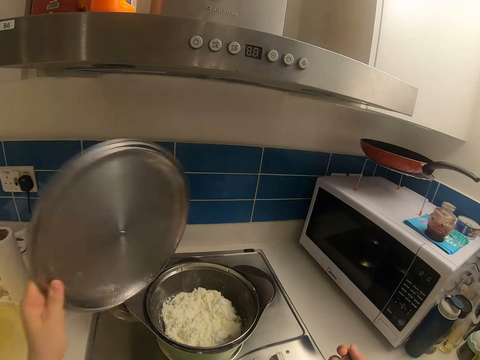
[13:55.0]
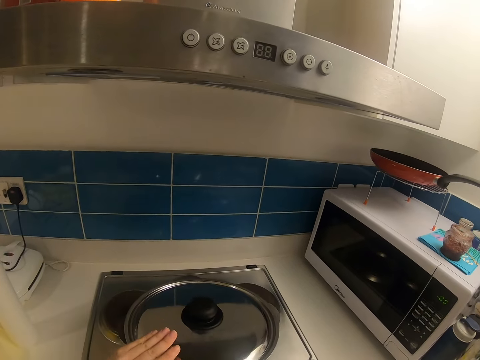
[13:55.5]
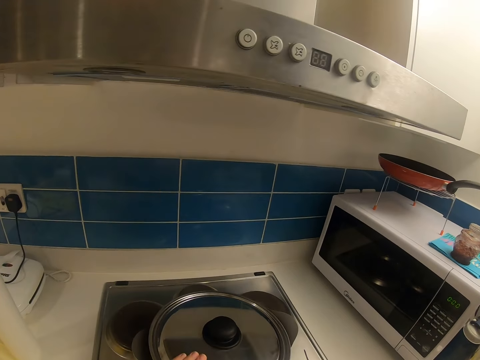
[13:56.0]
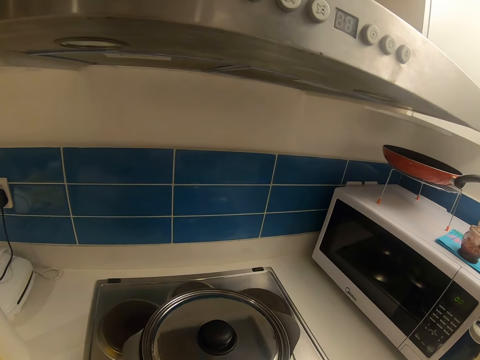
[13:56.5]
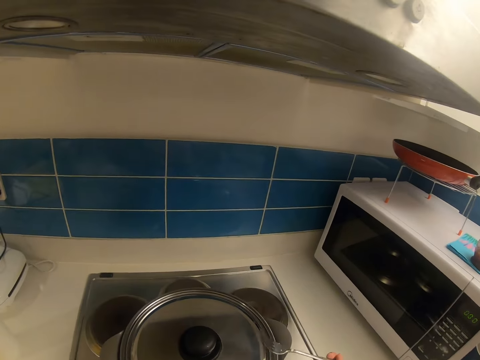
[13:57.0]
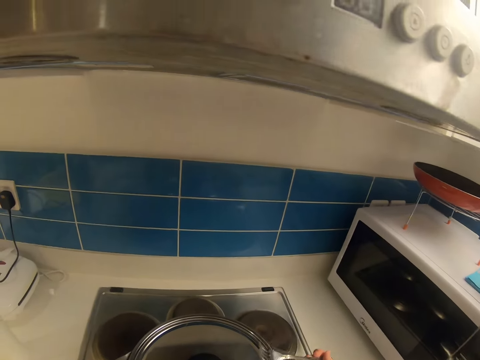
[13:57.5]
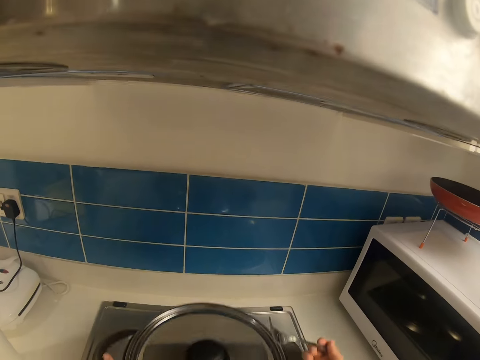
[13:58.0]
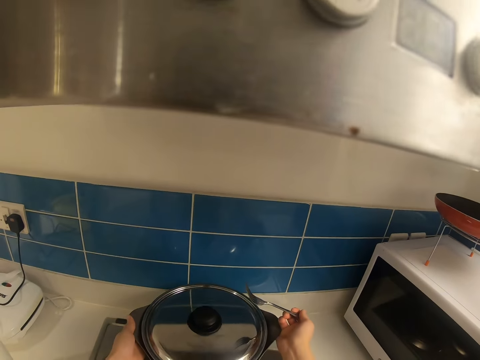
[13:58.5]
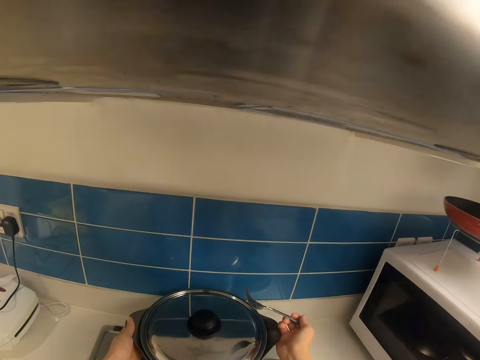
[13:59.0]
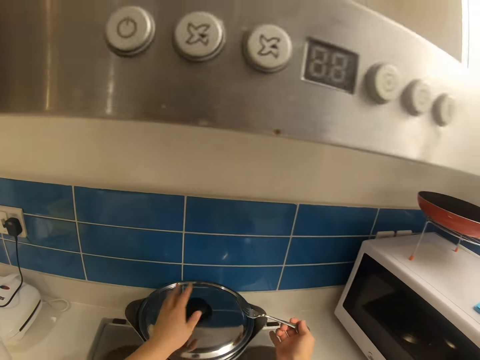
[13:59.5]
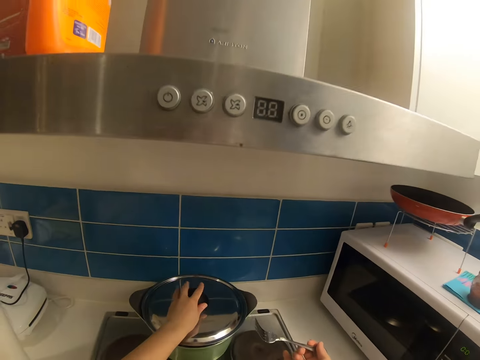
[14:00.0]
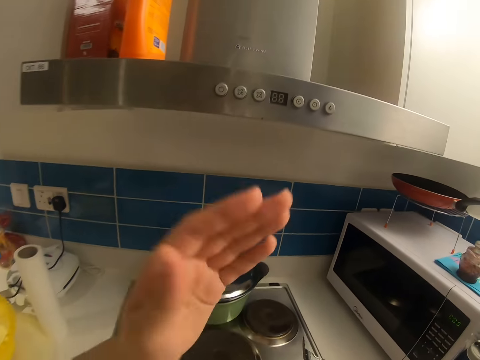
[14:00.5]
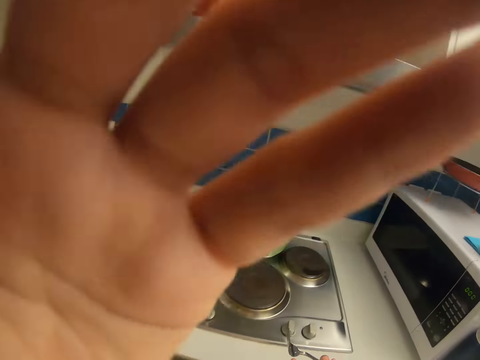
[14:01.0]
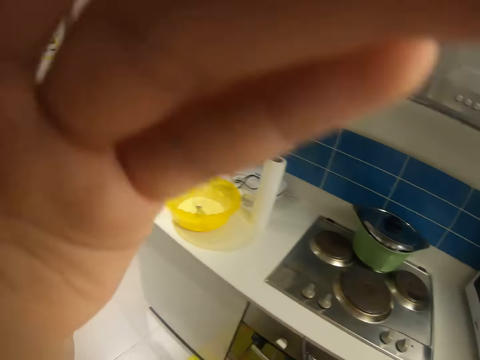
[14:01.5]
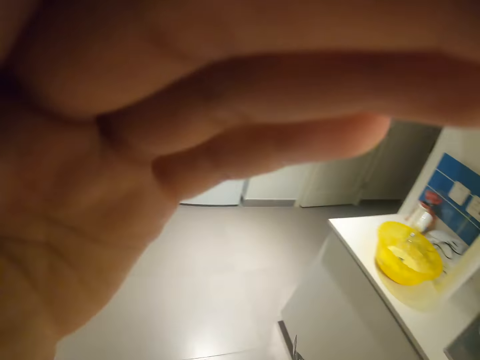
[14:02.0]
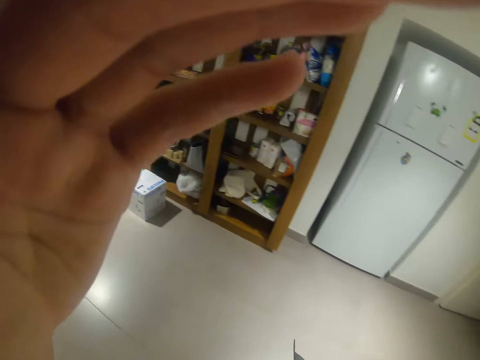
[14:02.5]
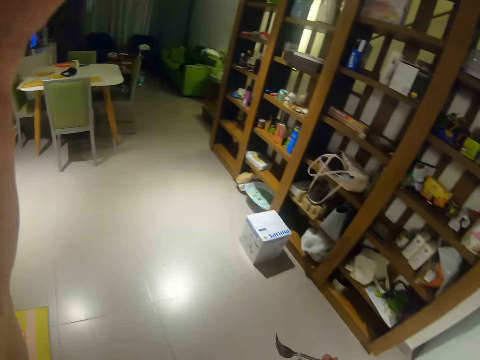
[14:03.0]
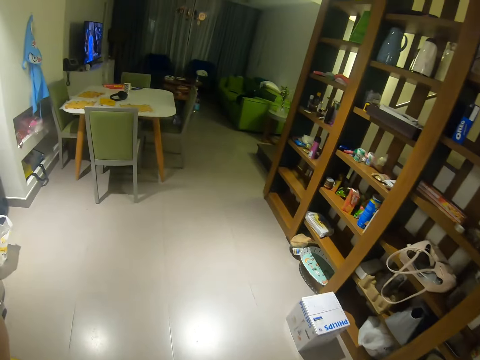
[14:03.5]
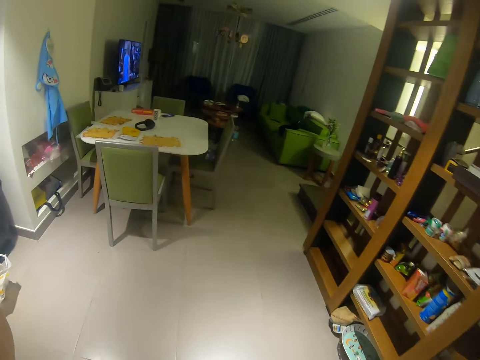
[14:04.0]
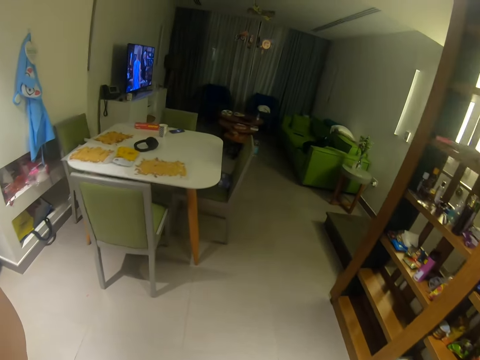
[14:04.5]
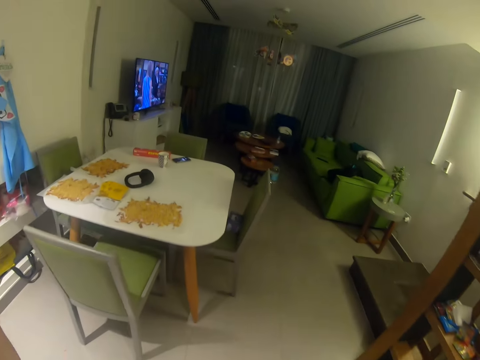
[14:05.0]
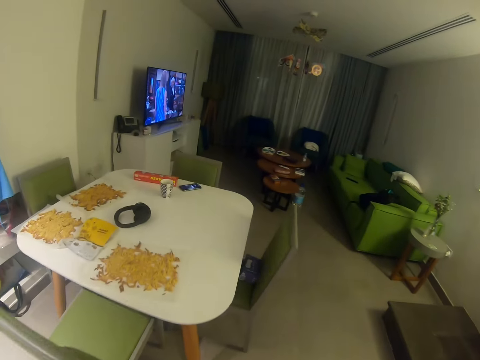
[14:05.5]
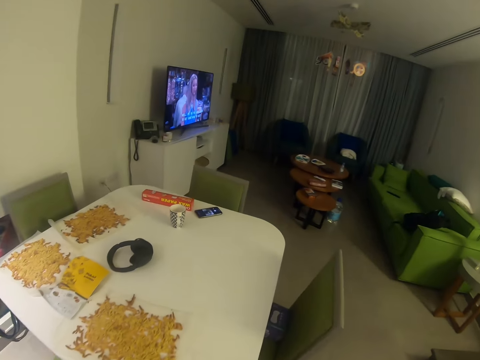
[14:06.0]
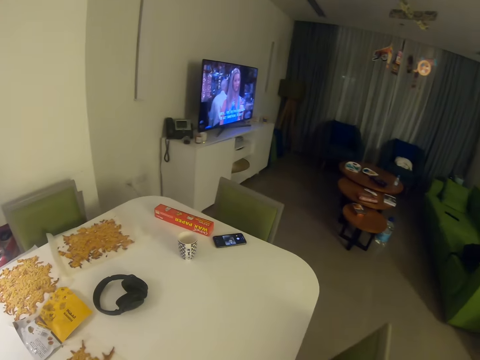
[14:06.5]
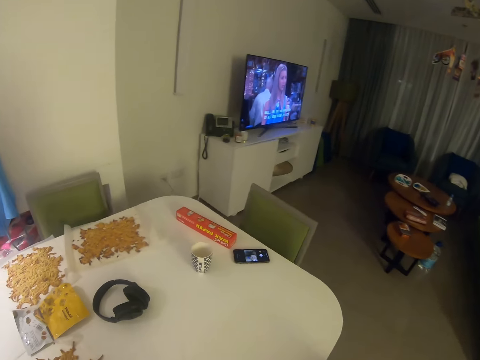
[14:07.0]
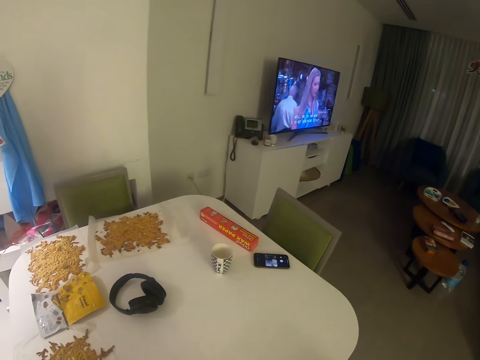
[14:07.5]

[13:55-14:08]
The camera wearer transfers the pot to the other gas face with both hands. He swings the hand. He adjusts the pot lid with the left hand. He touches something. He adjusts the camera with his left hand. He walks in the house. He swings the hand. He stares at the television.

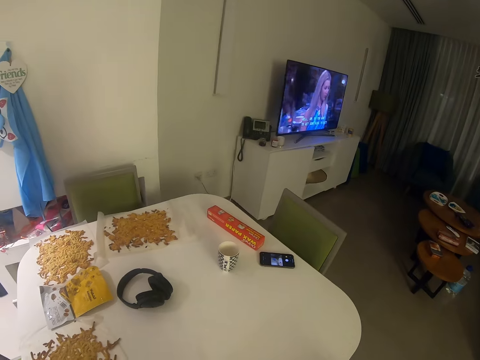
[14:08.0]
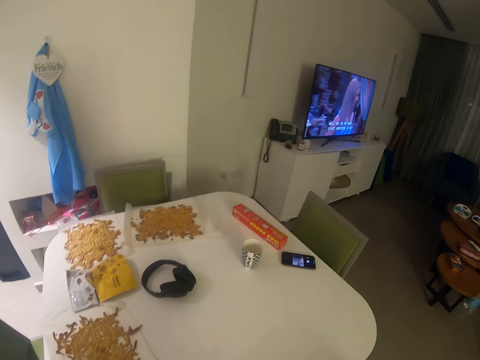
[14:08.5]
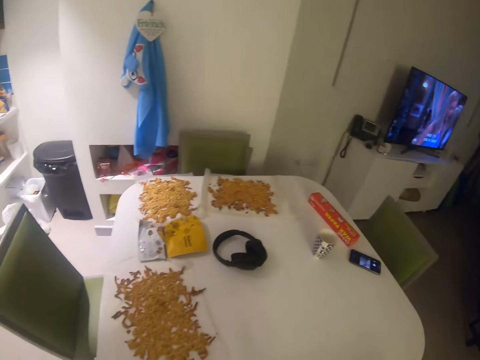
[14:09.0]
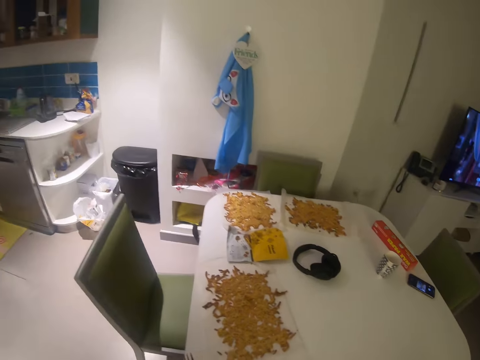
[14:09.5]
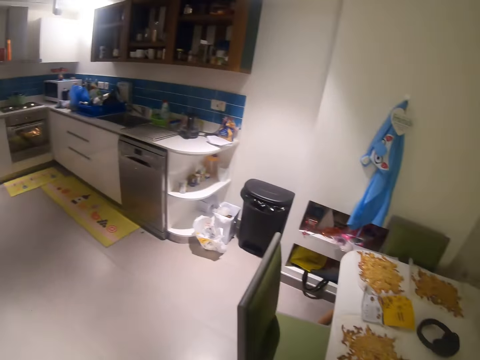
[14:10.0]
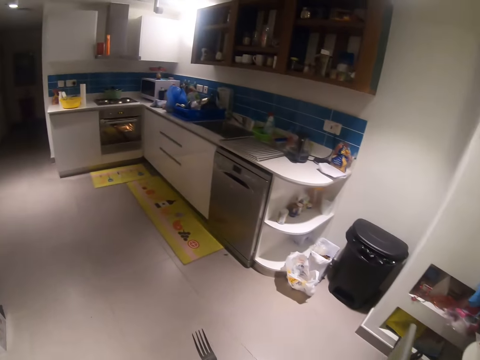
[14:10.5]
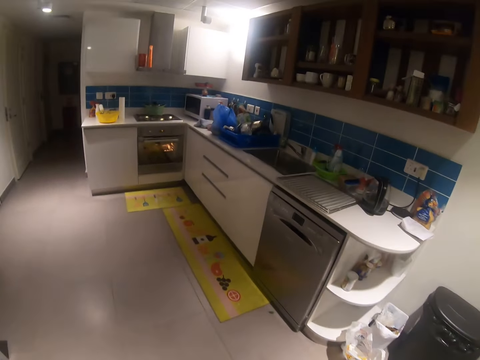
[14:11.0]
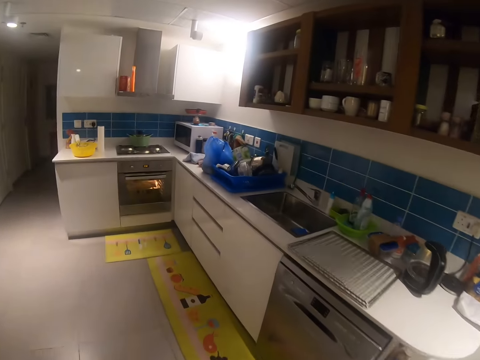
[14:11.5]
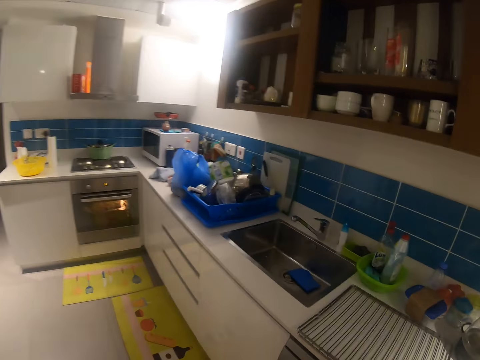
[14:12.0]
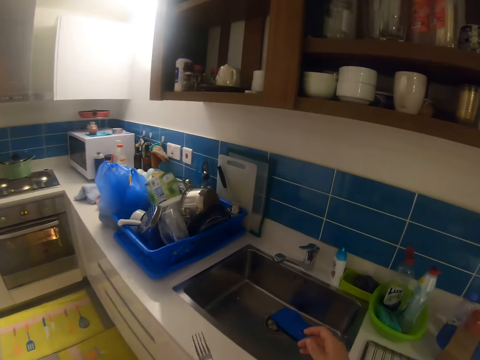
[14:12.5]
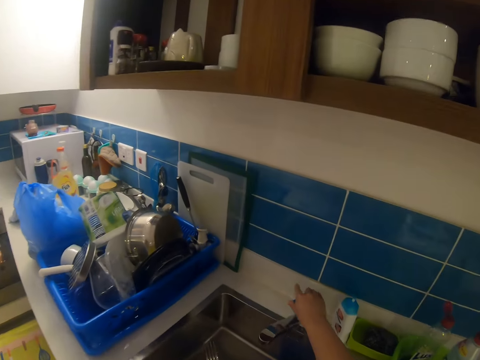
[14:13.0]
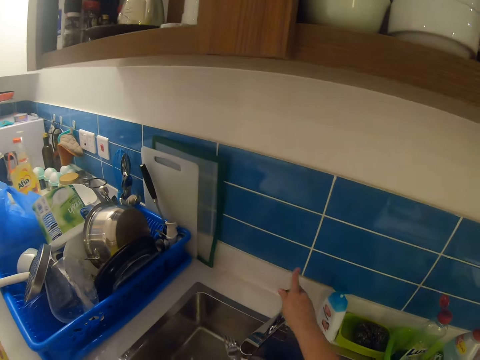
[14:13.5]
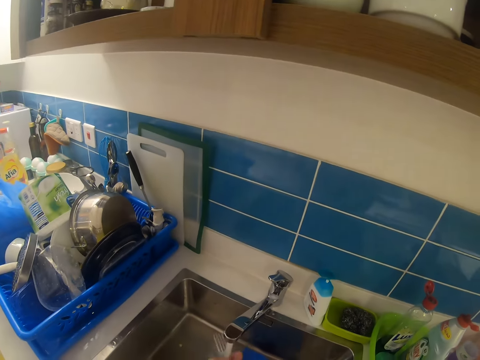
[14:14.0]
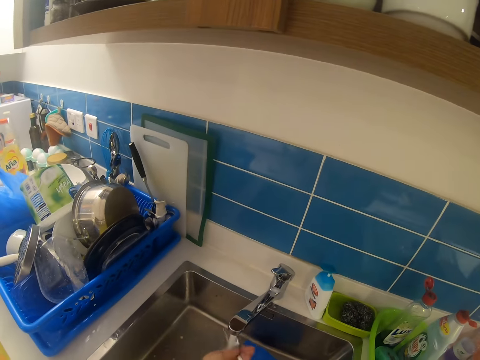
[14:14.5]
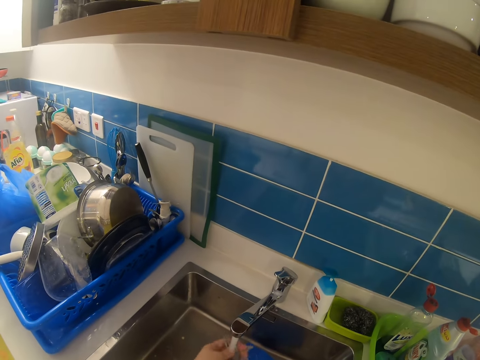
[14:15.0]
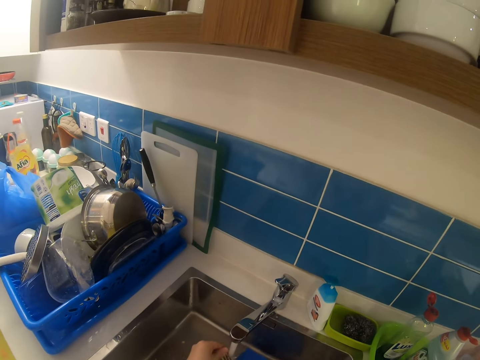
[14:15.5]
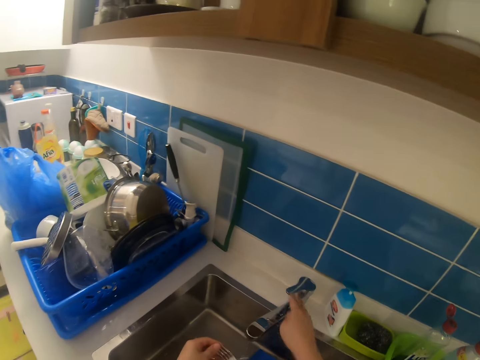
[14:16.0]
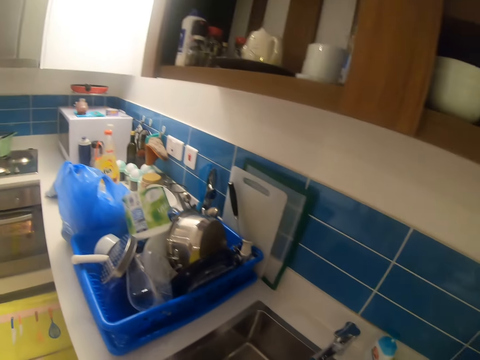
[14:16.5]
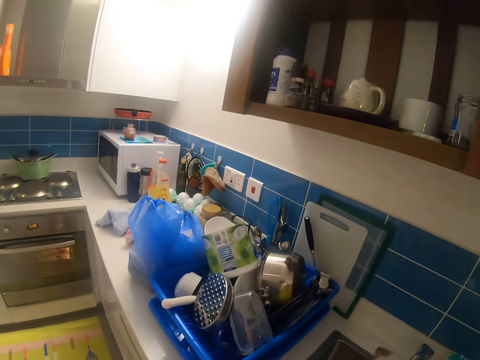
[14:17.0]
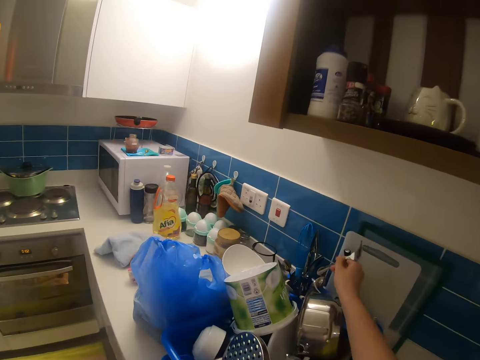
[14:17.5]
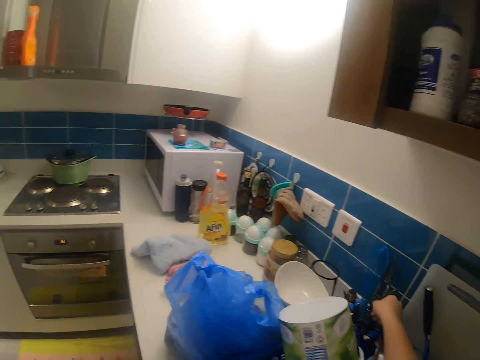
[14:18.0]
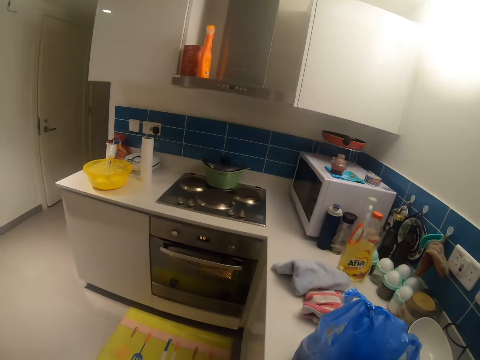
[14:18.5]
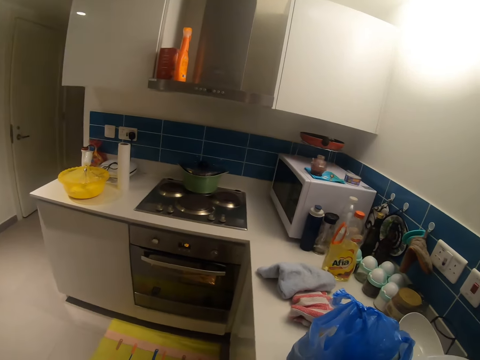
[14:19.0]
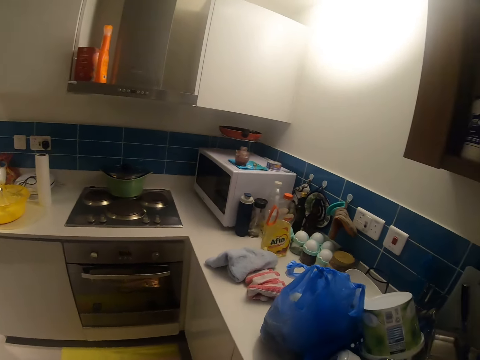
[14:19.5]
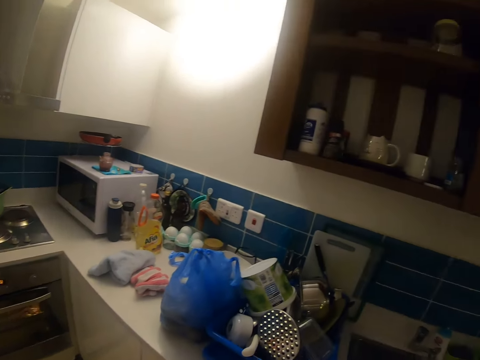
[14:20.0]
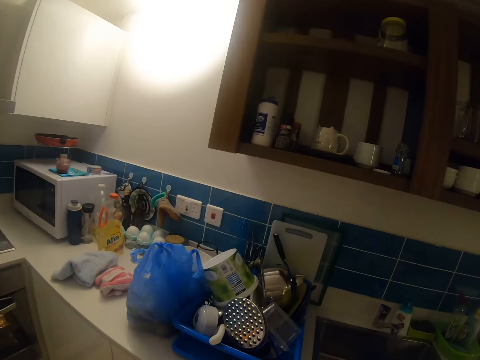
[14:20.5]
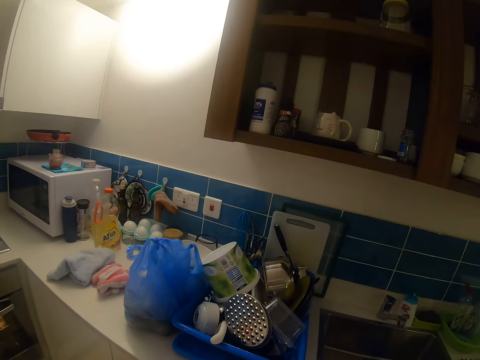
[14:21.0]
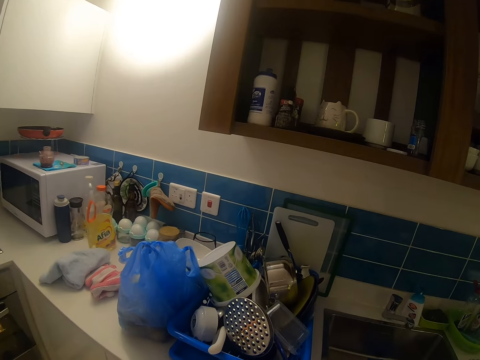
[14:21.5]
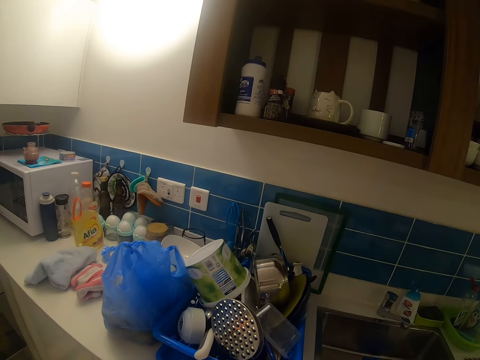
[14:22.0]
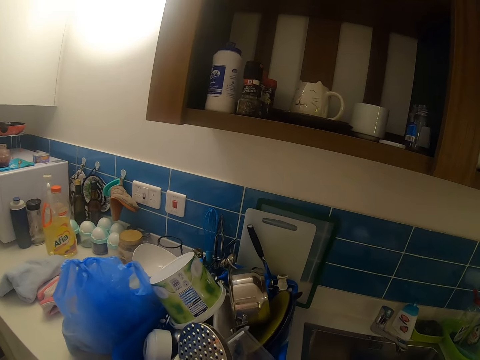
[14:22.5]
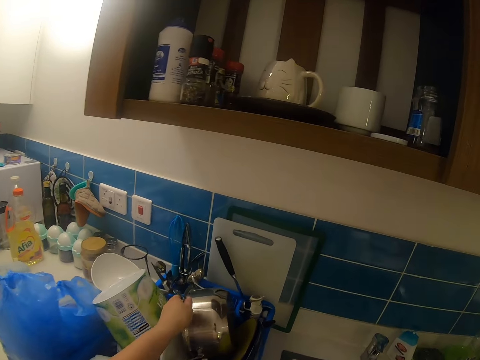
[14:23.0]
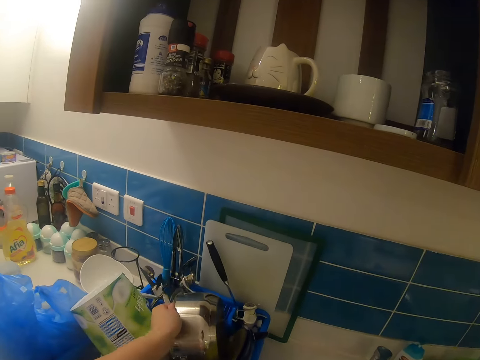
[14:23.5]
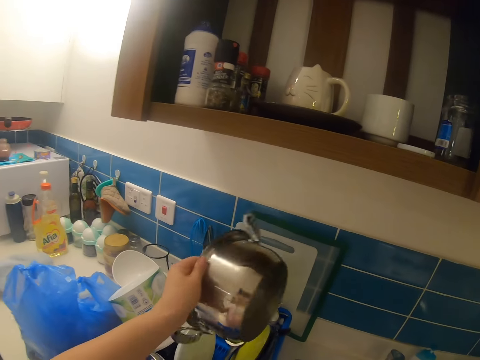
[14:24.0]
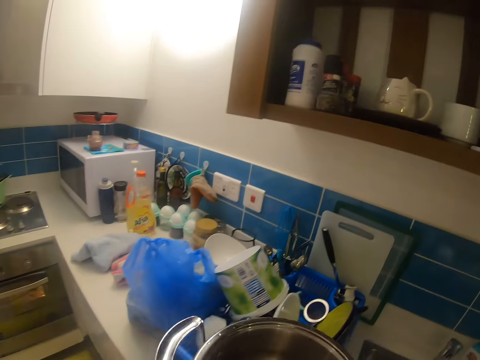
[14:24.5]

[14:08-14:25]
The camera wearer walks in the kitchen. He swings his hand. He opens the faucet with his right hand. He washes the hands. He washes a fork with both hands with water. He swings his hand. He closes the faucet with his right hand. He swings his hand. He returns the fork to storage with his right hand. He stares at the oven. He stares at the shelf. He swings his hand. He removes a cooking pot from the kitchen slab with his left hand.
